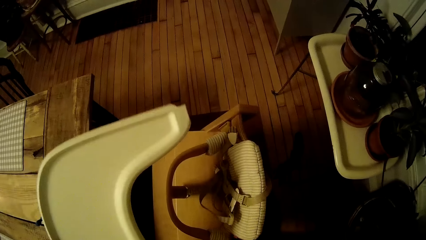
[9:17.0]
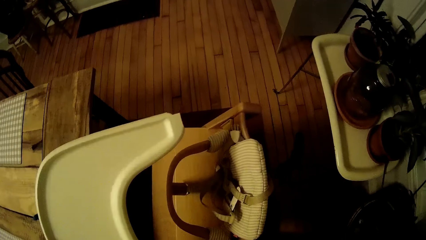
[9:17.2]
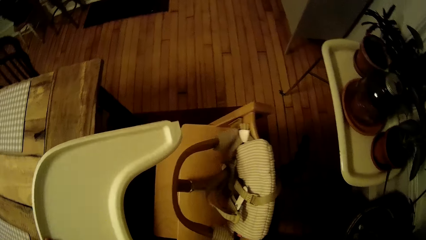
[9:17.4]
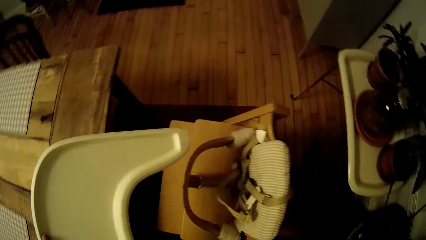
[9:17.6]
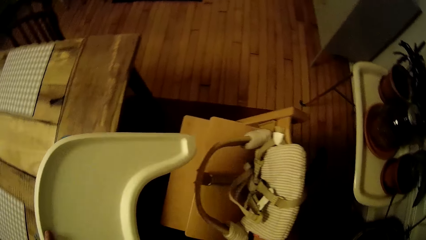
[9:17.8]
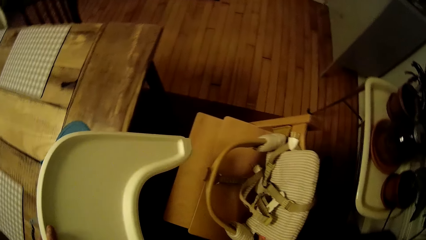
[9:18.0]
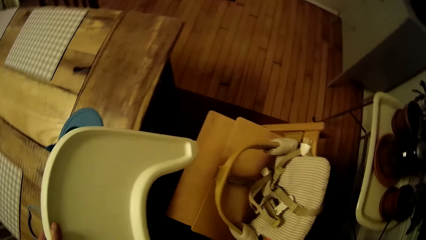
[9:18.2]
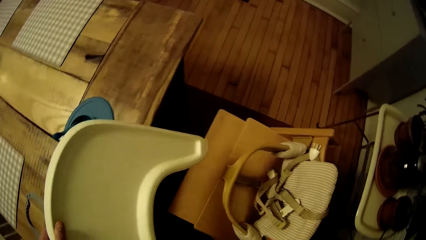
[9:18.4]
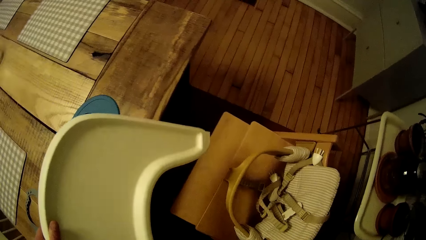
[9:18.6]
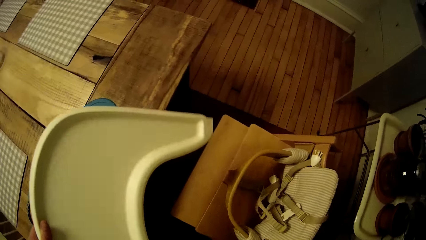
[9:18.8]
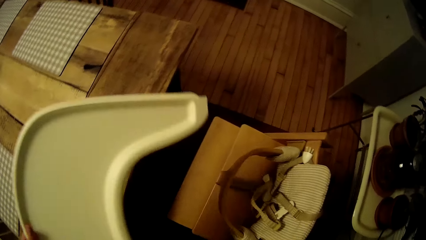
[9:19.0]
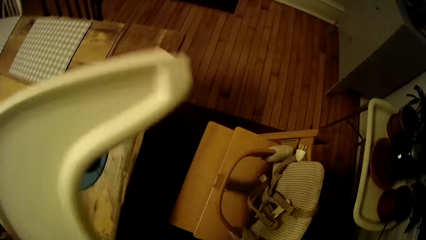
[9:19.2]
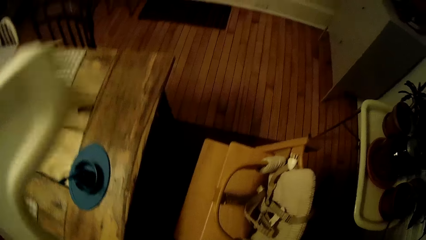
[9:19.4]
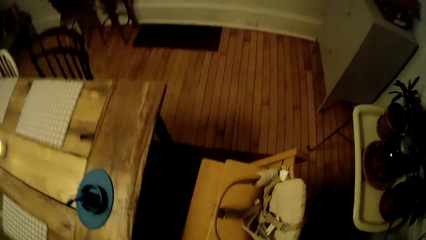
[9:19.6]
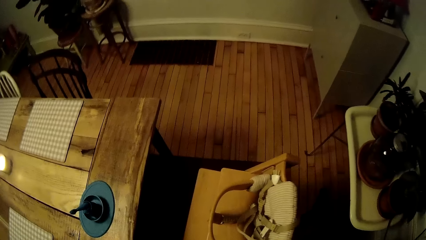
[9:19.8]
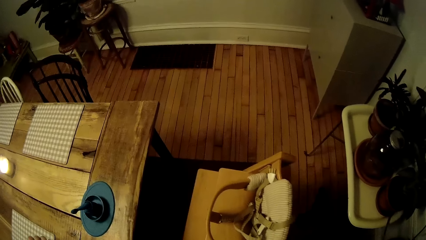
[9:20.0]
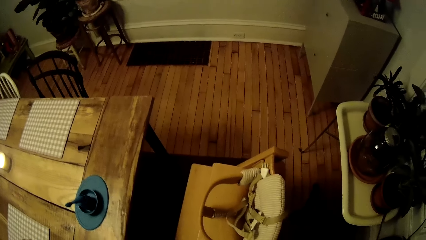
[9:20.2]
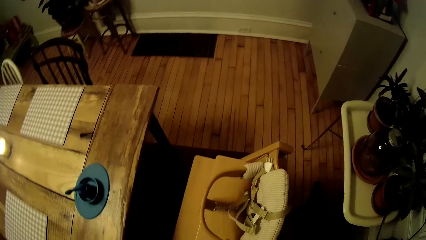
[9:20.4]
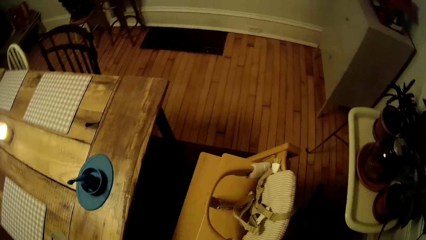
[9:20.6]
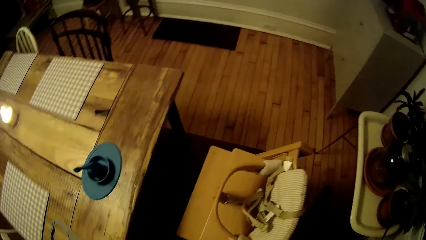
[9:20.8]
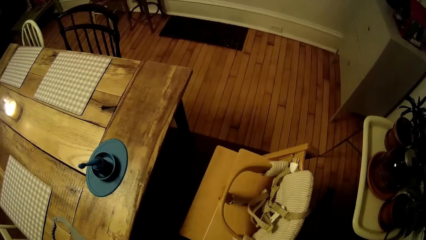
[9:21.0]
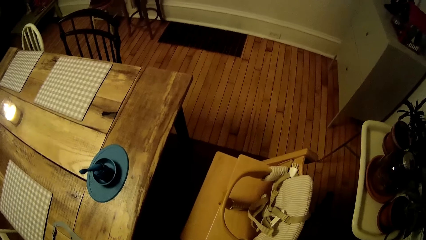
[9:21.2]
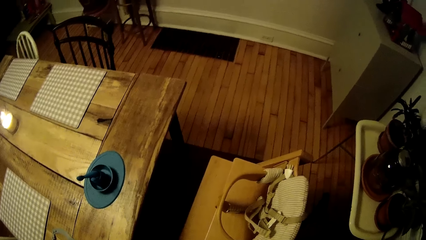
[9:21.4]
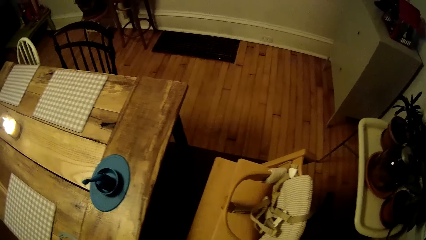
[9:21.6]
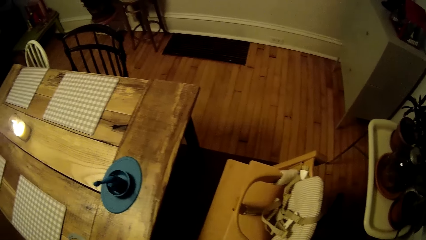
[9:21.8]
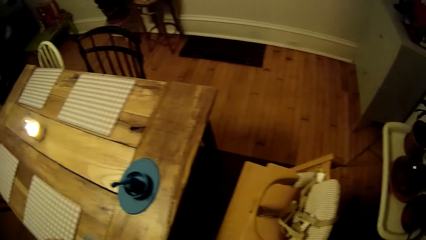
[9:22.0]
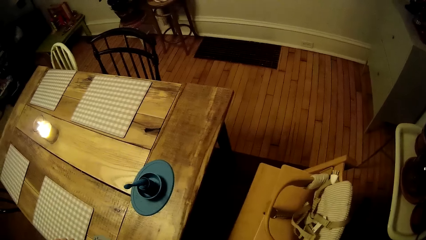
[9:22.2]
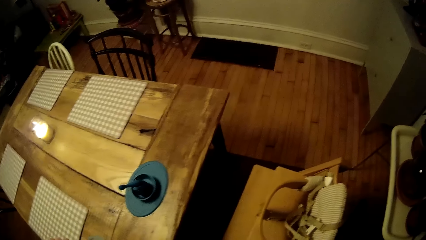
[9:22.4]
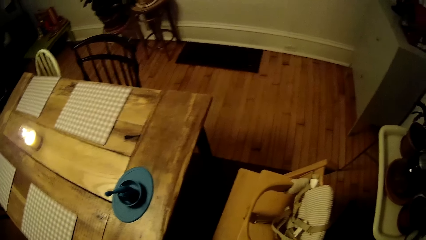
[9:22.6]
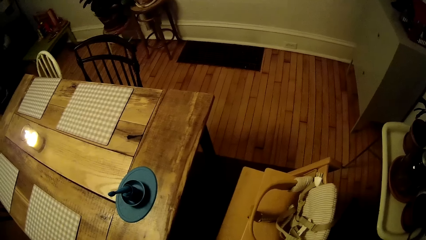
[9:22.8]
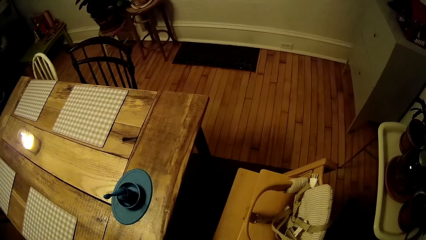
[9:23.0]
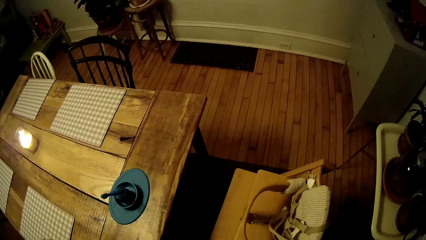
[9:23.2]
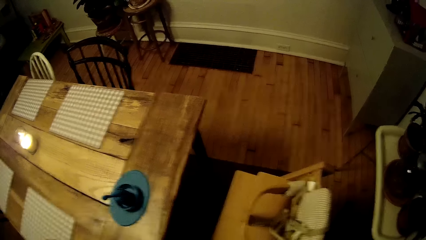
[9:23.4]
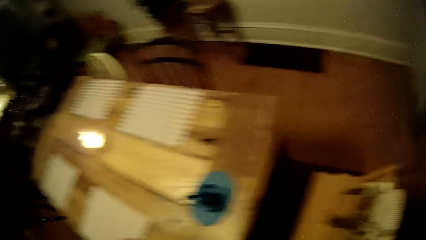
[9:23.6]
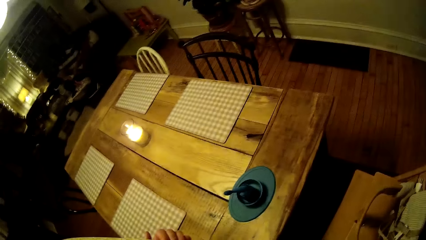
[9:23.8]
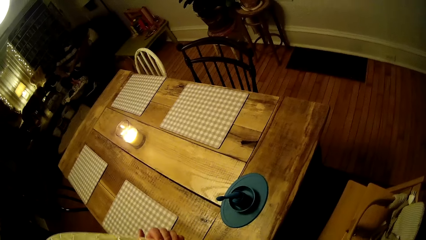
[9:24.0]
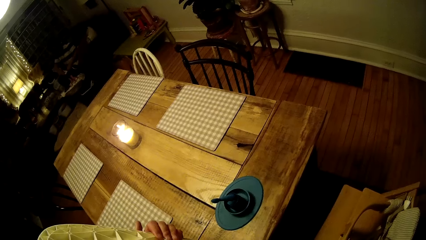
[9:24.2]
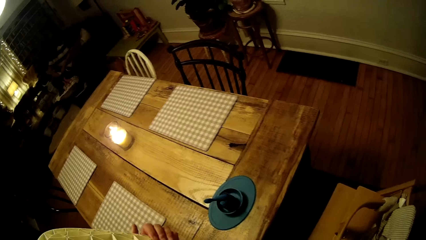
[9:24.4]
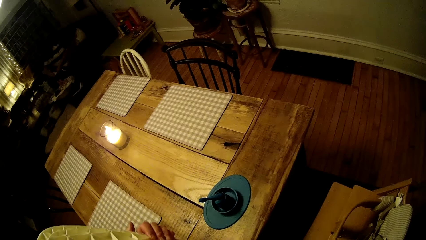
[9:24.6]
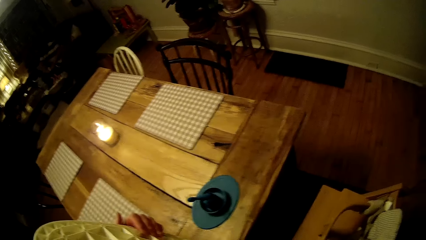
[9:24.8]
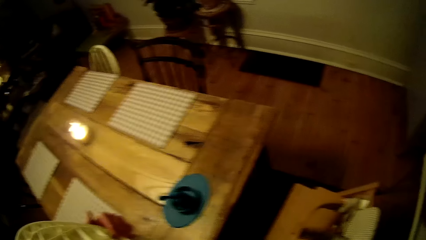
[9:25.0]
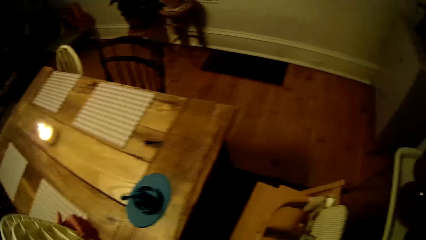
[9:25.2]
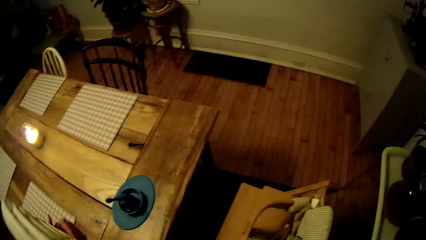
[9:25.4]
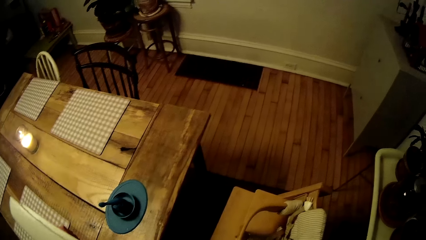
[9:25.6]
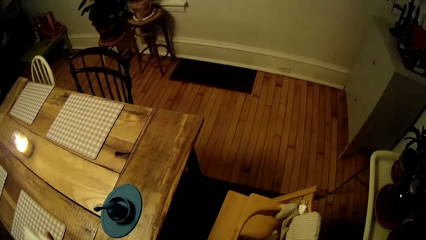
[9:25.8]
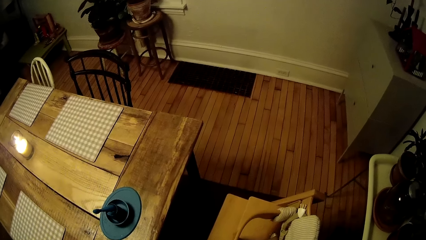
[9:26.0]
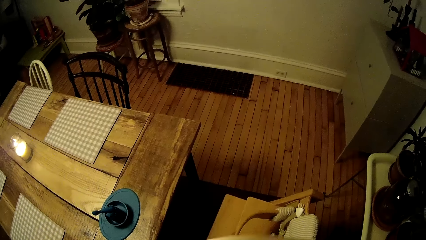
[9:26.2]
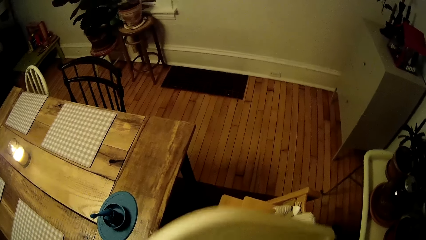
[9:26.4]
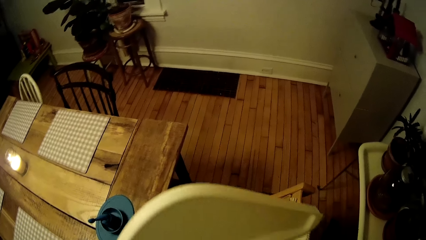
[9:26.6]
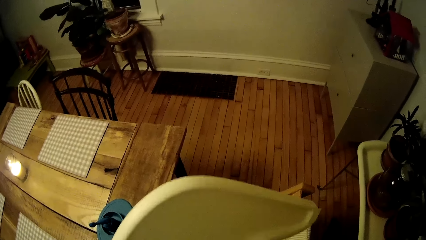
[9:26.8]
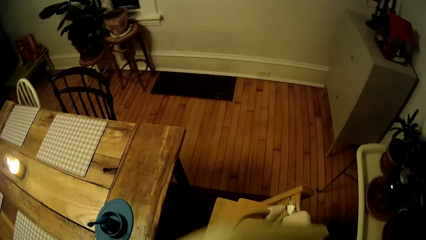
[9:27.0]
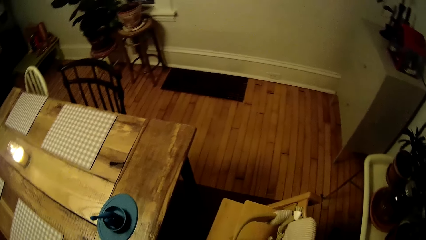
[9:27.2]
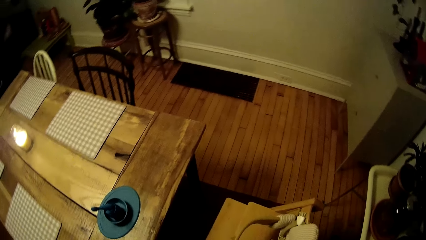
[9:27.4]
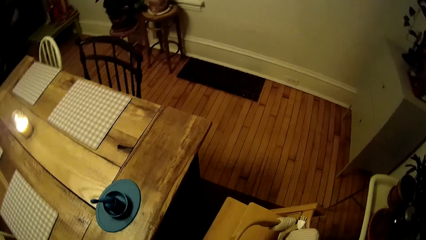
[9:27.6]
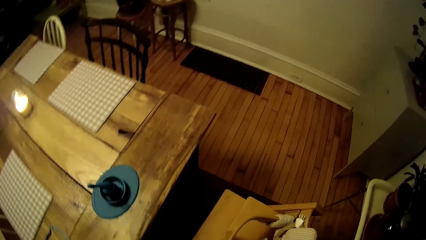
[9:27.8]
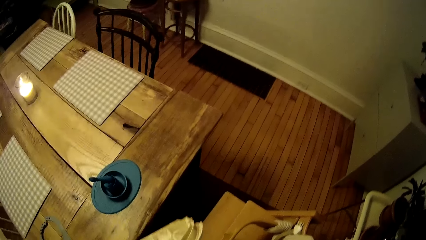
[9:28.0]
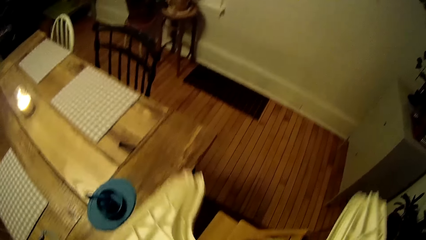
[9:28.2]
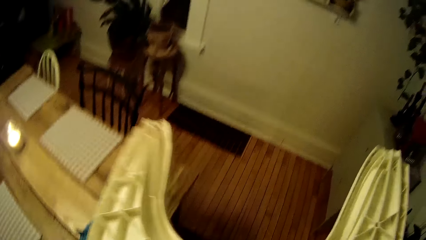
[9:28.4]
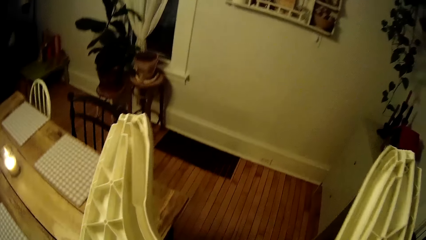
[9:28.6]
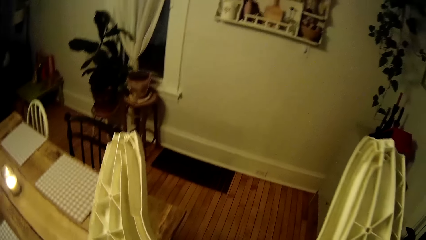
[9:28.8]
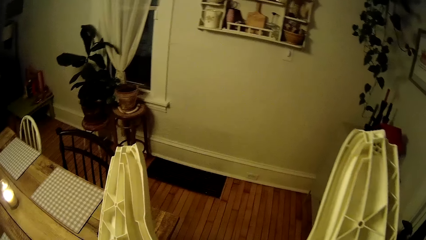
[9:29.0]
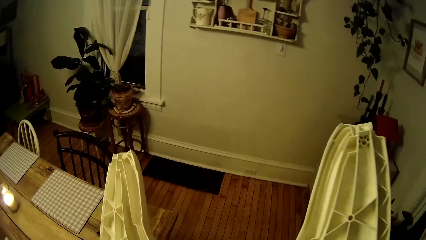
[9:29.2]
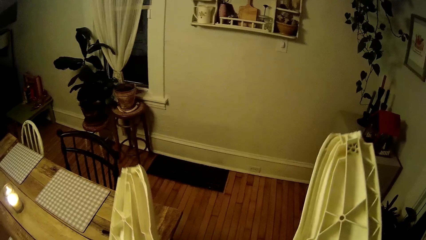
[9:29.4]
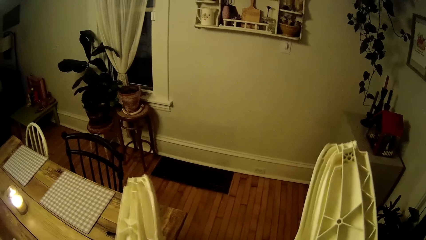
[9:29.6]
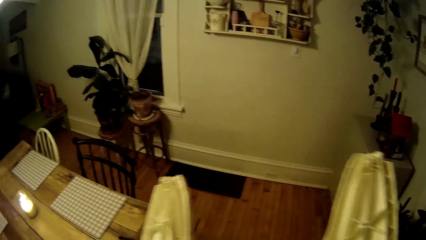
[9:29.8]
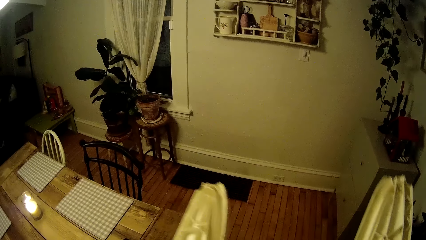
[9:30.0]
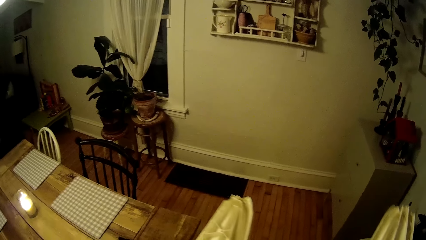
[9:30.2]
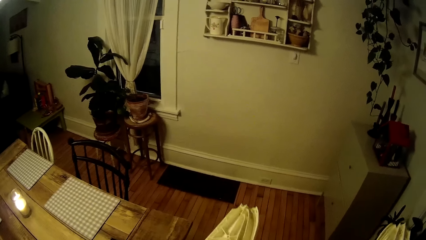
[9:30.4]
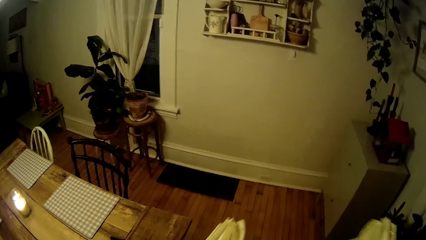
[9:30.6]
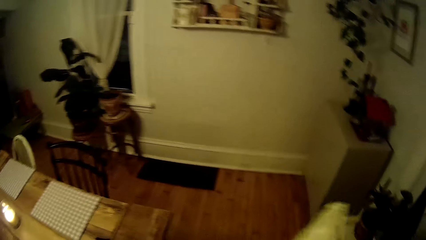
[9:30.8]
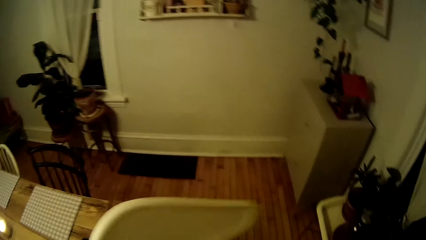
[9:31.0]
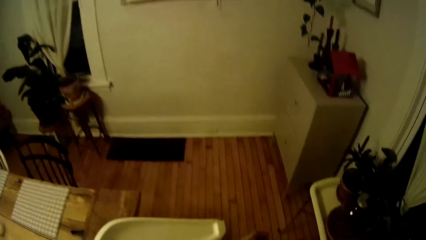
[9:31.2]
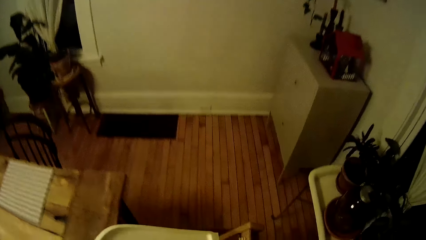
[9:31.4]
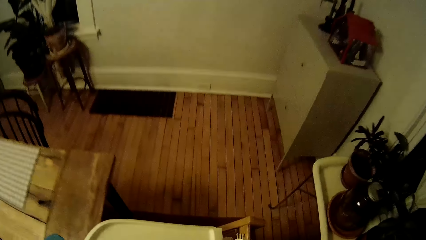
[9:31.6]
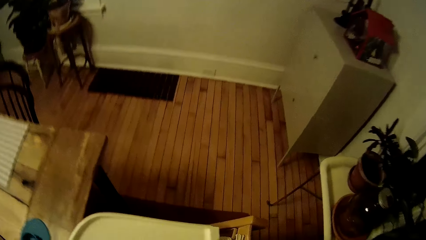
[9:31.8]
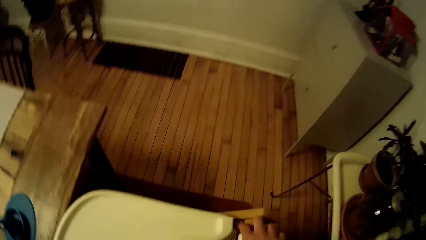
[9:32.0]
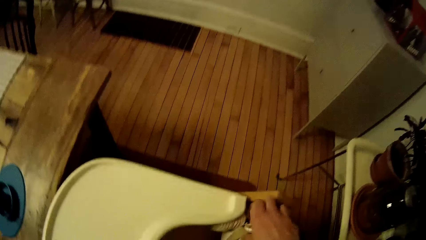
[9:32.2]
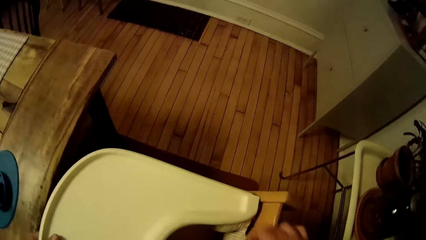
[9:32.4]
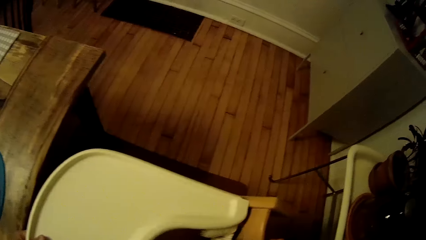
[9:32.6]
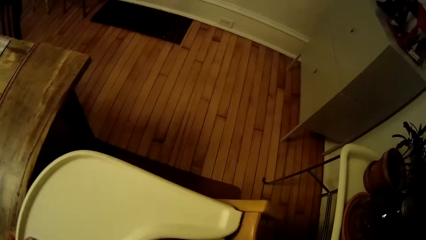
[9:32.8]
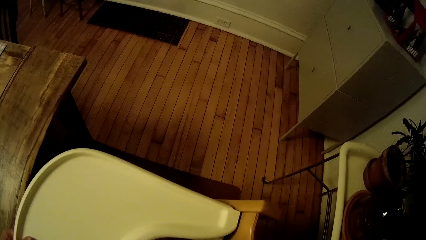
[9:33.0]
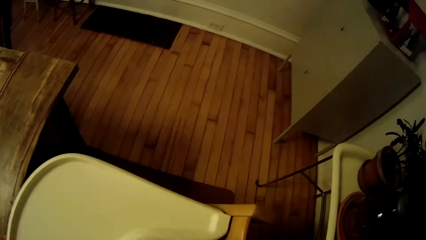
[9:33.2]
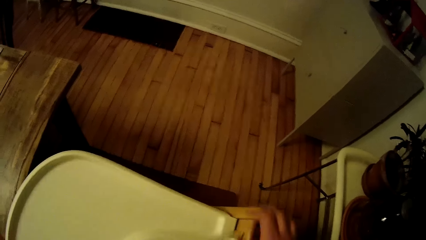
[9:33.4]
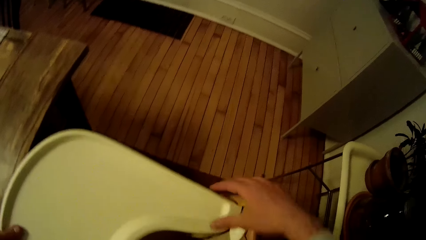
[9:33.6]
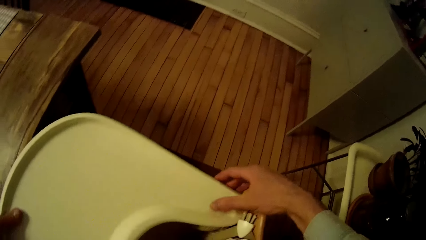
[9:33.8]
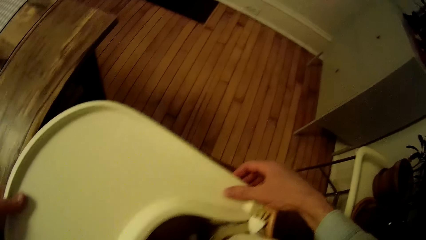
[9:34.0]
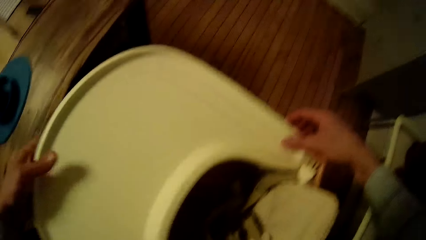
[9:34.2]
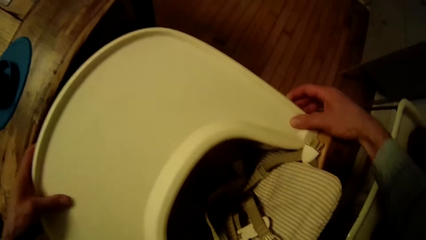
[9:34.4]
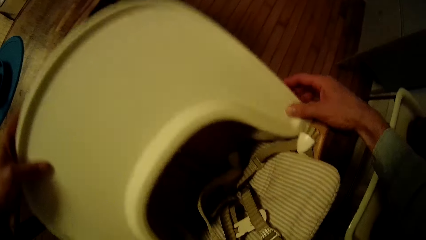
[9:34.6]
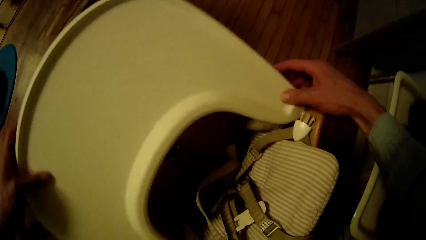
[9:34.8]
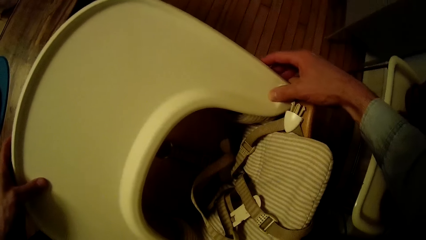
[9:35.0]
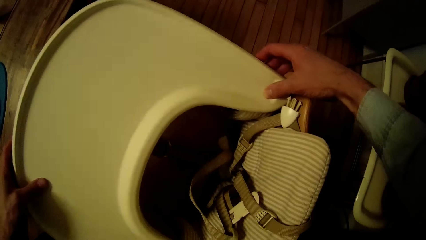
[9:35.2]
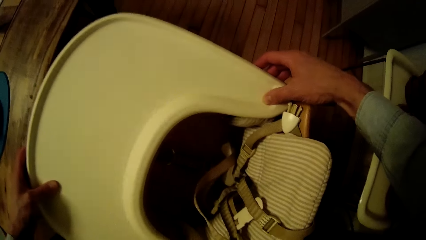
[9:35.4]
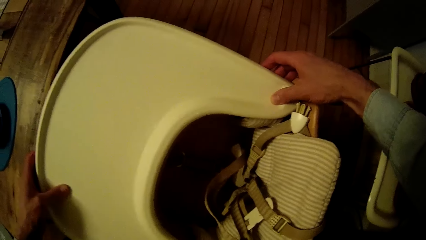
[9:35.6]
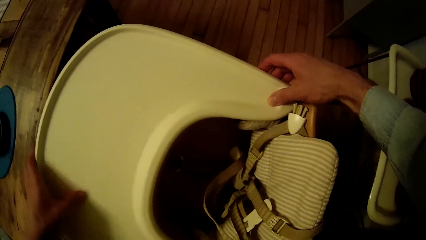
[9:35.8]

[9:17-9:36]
The camera wearer turns the hand rest upside down with both hands. They adjust the removable tray on the baby high chair. They fix the hand rest on the chair with both hands.
